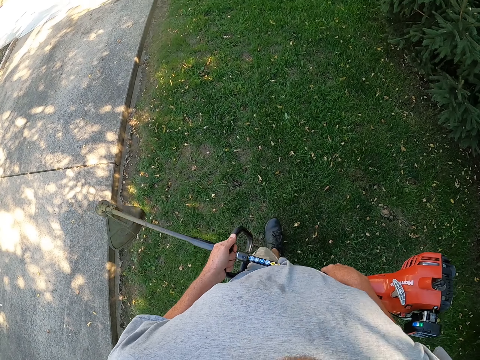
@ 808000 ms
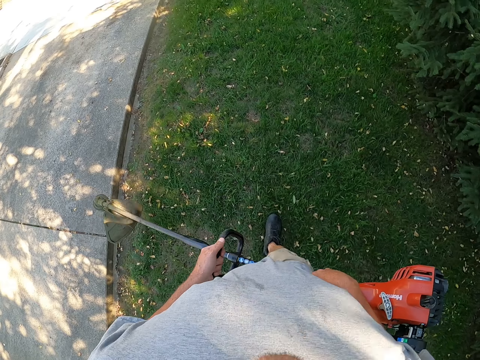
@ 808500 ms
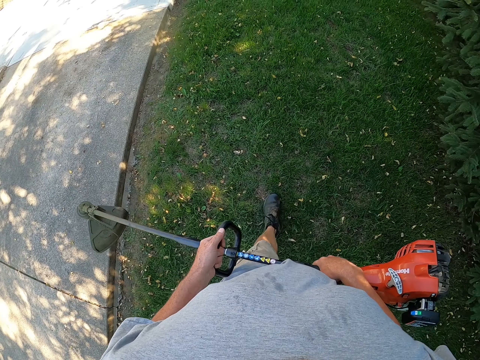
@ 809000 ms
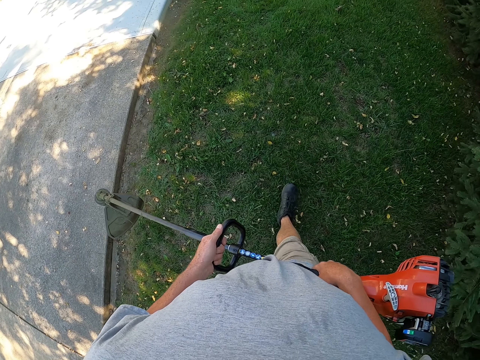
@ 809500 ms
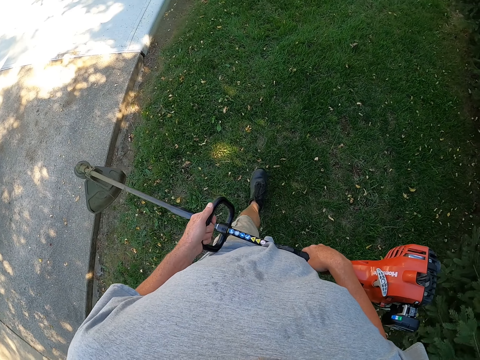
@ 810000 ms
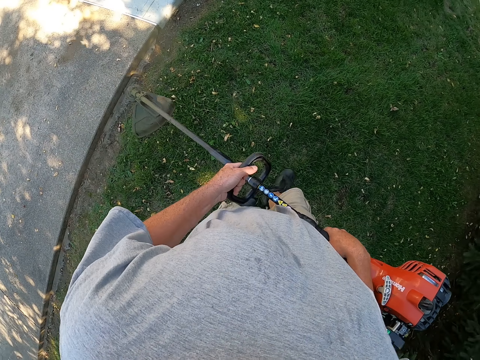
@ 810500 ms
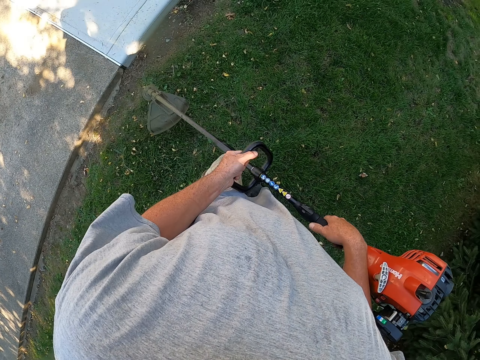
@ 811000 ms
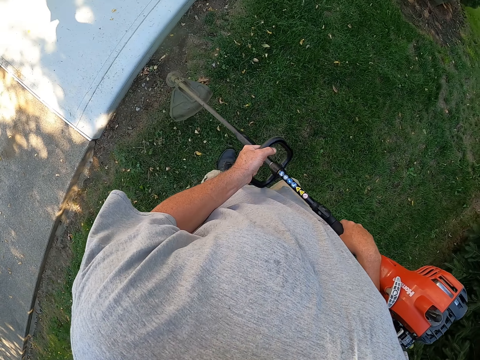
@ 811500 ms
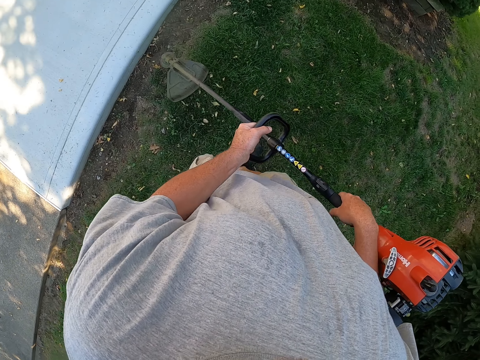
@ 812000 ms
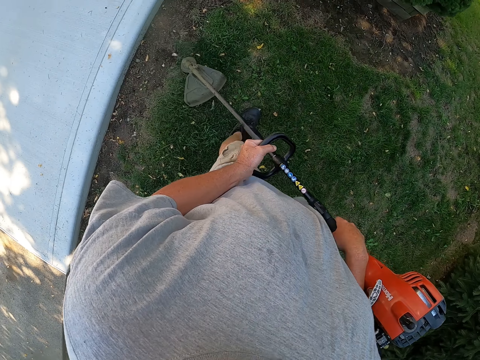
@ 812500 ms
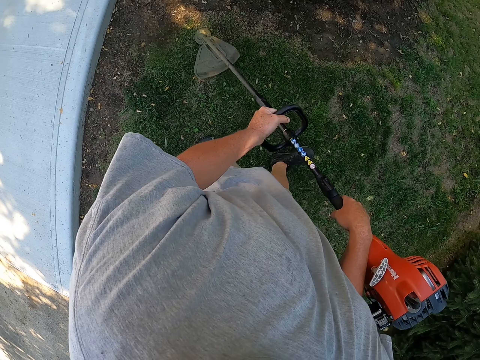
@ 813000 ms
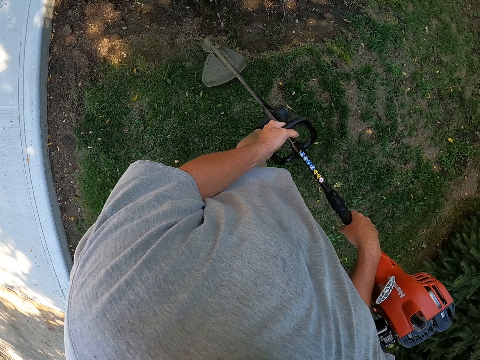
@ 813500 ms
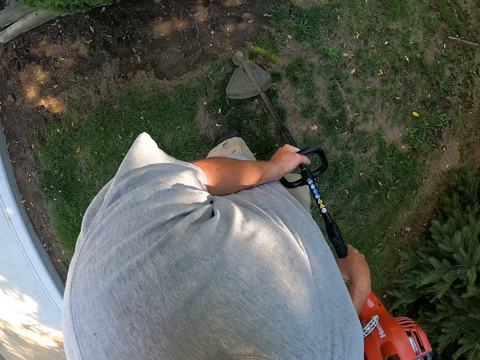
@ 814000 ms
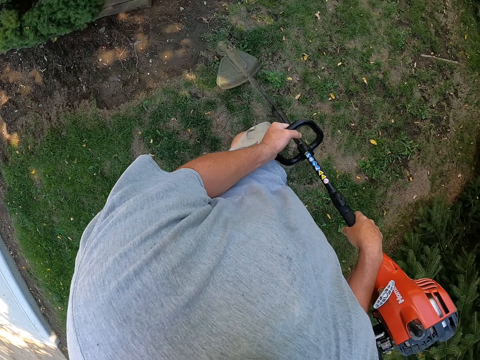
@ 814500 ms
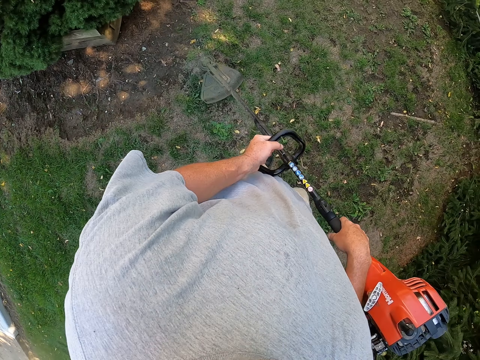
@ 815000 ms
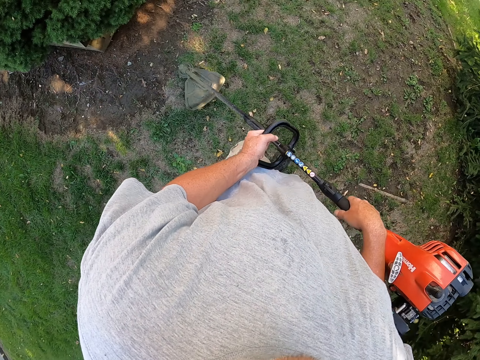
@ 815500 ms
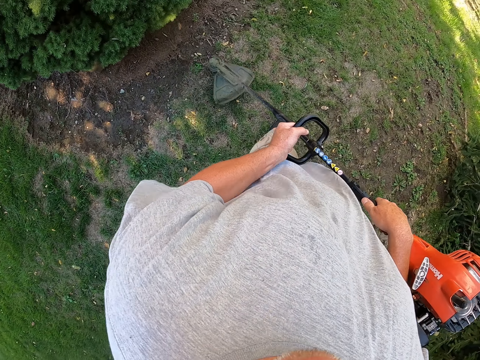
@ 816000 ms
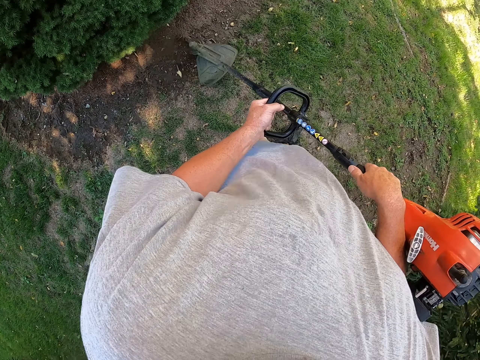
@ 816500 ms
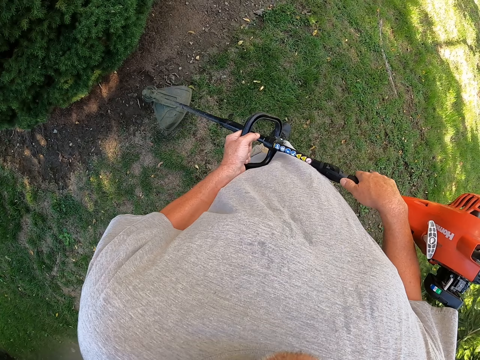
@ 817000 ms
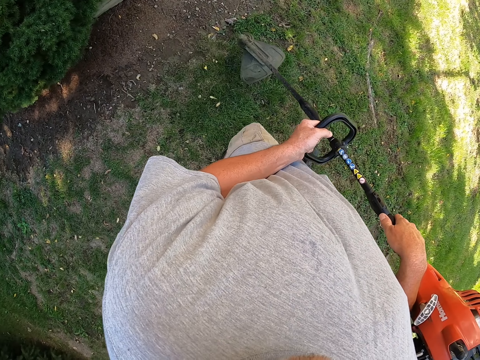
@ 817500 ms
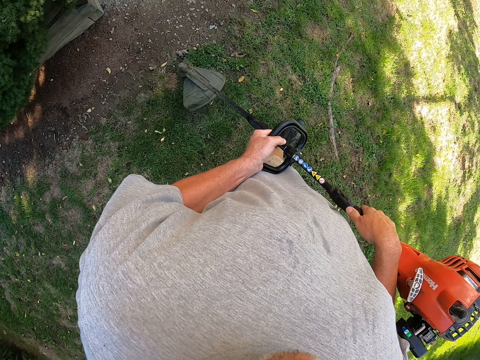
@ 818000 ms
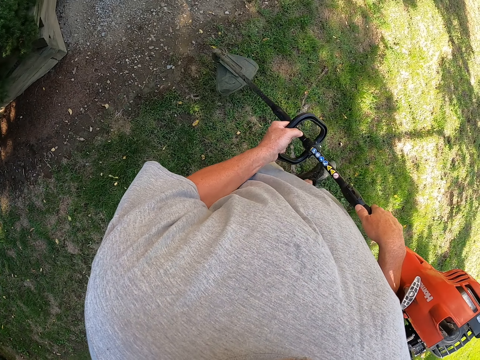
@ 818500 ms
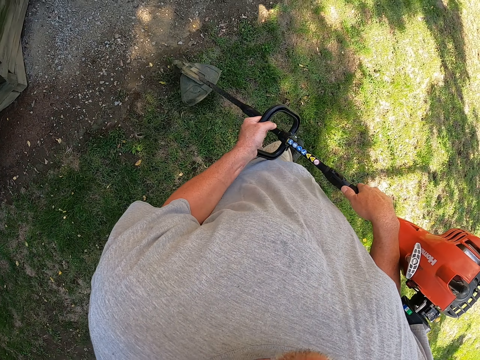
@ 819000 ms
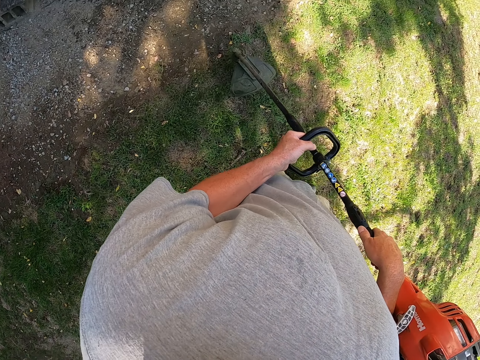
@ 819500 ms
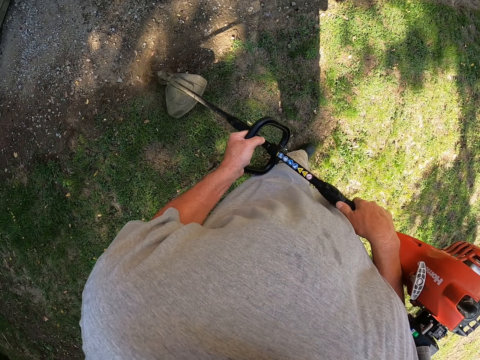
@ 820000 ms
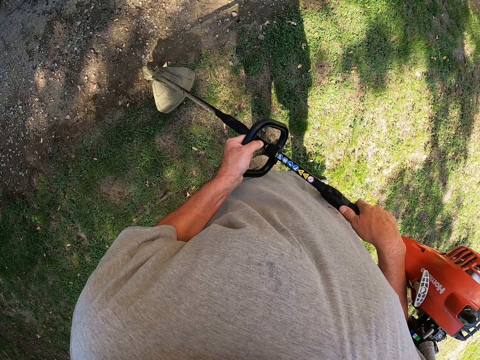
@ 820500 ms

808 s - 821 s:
The camera wearer cuts grass with a brush cutter. They cut grass with the brush cutter repeatedly.

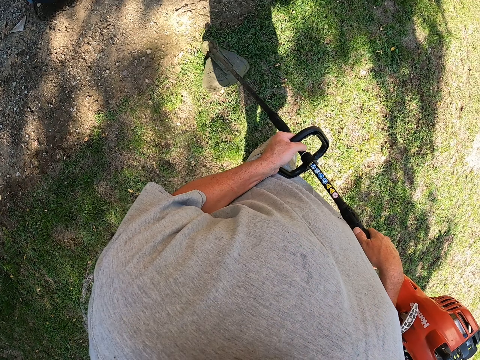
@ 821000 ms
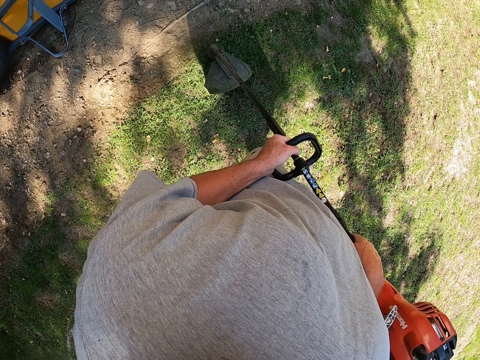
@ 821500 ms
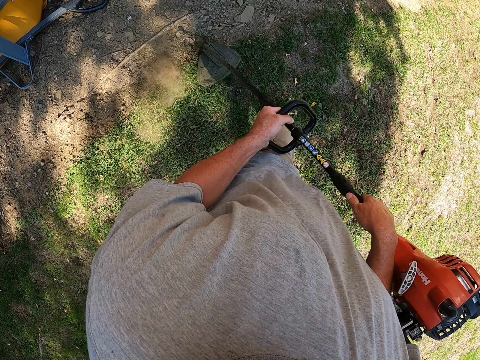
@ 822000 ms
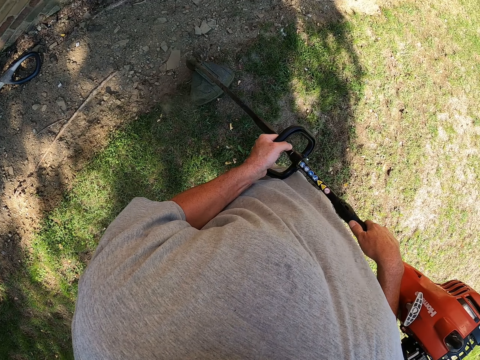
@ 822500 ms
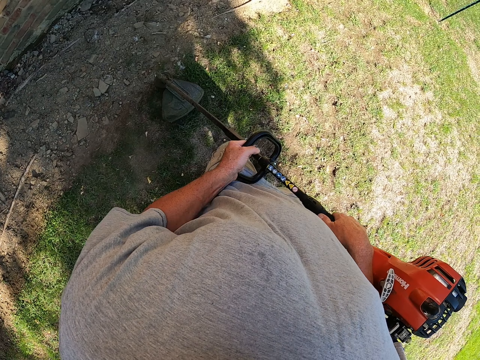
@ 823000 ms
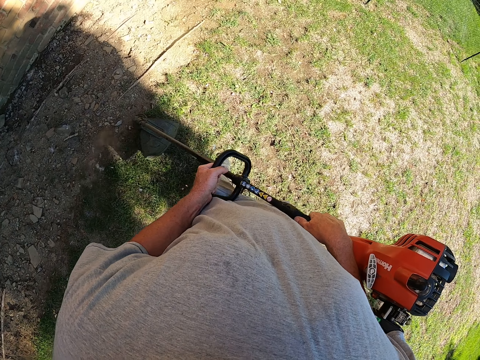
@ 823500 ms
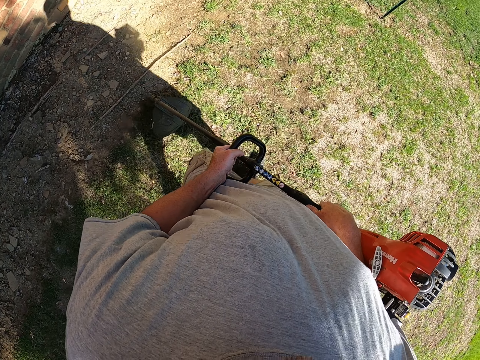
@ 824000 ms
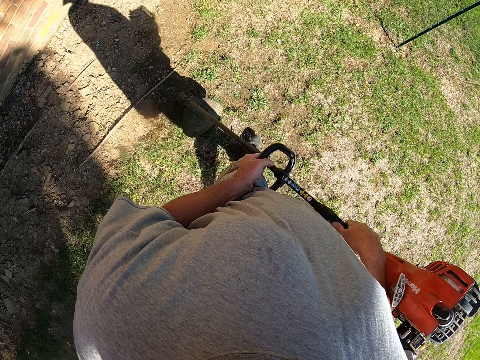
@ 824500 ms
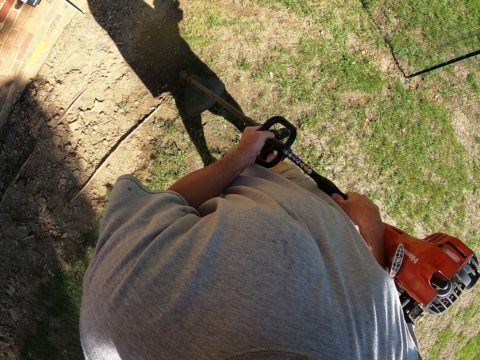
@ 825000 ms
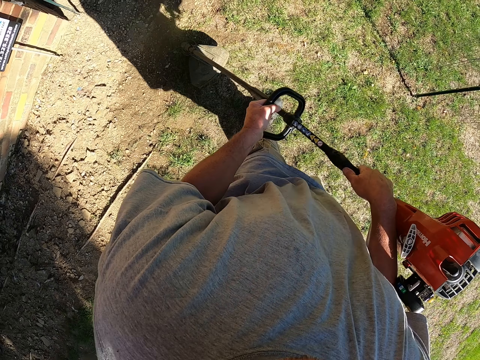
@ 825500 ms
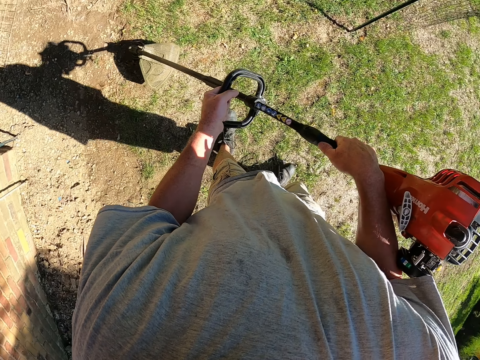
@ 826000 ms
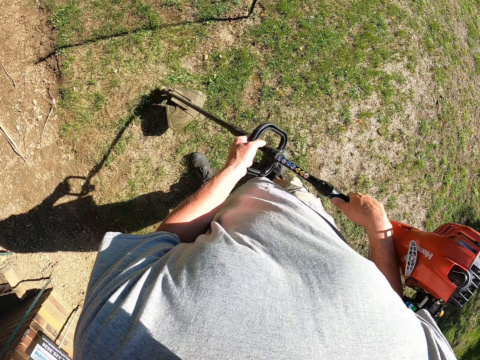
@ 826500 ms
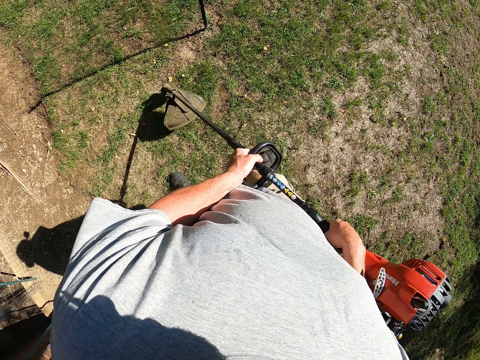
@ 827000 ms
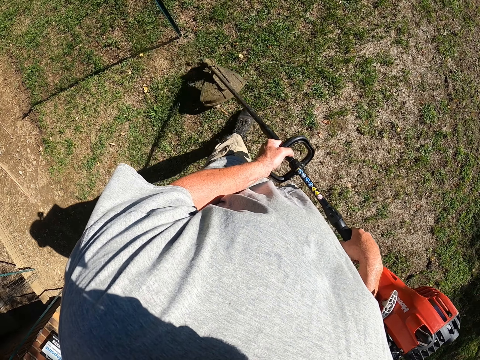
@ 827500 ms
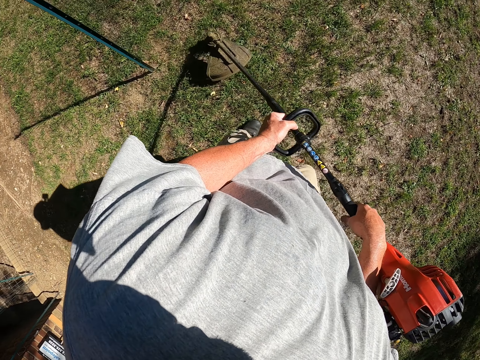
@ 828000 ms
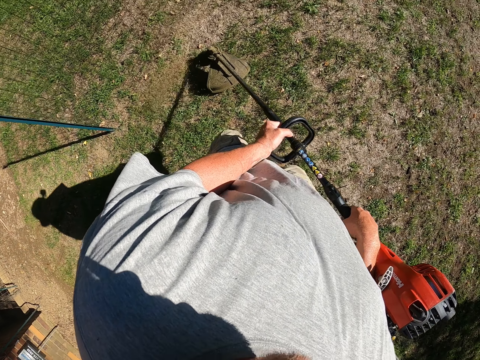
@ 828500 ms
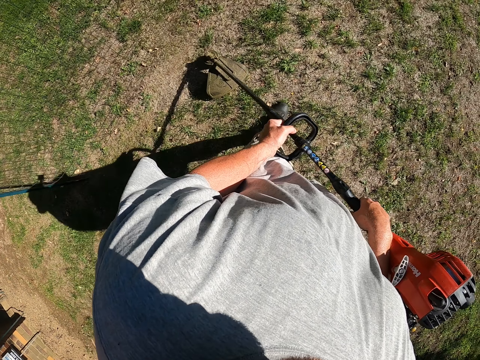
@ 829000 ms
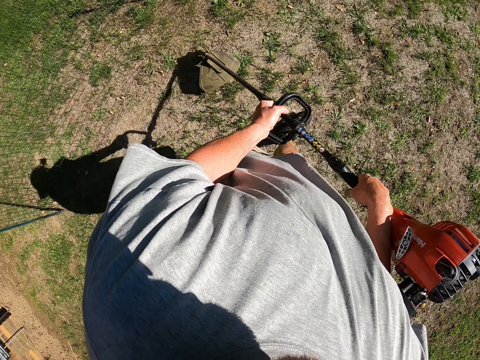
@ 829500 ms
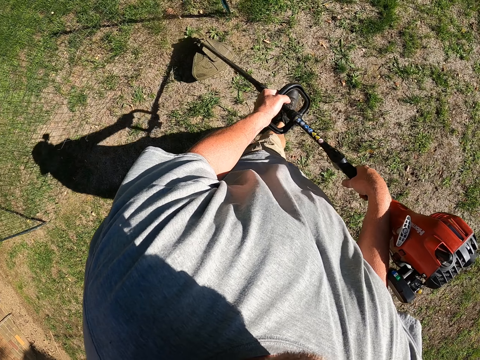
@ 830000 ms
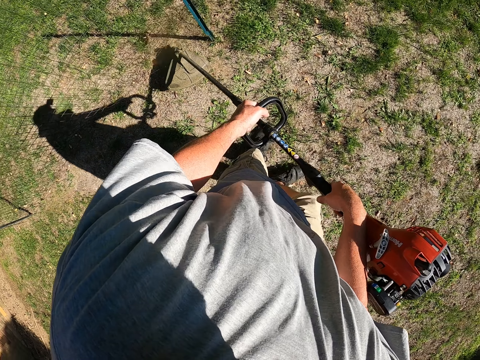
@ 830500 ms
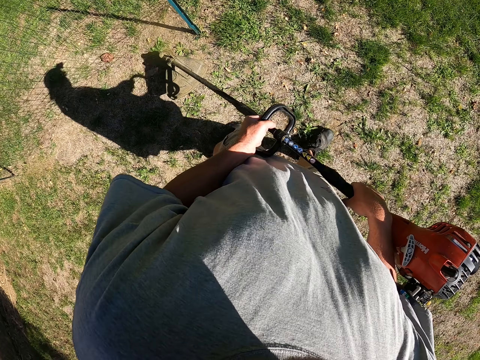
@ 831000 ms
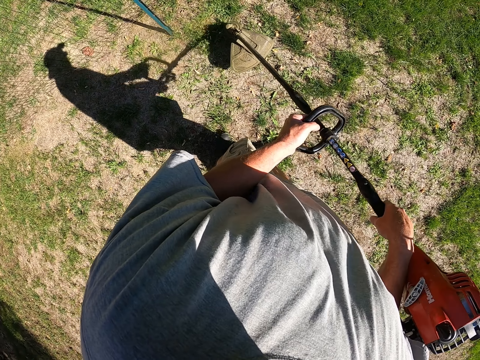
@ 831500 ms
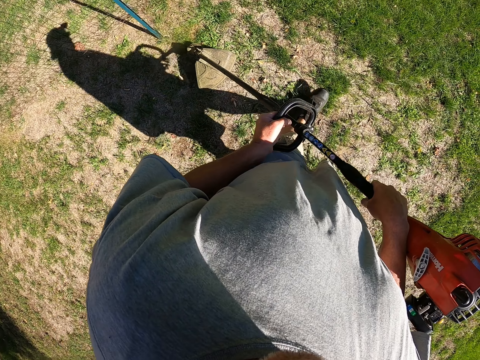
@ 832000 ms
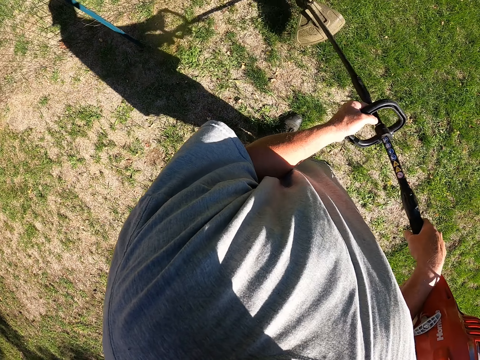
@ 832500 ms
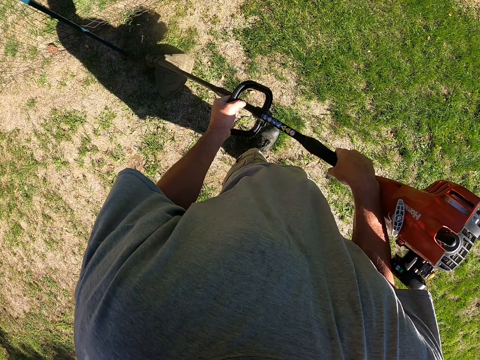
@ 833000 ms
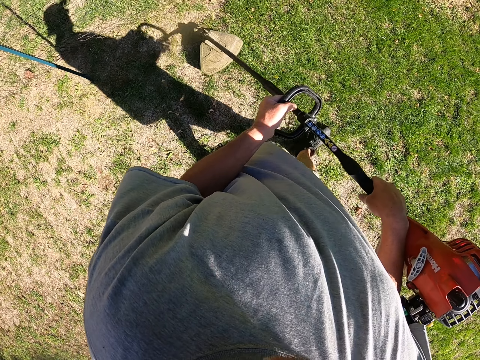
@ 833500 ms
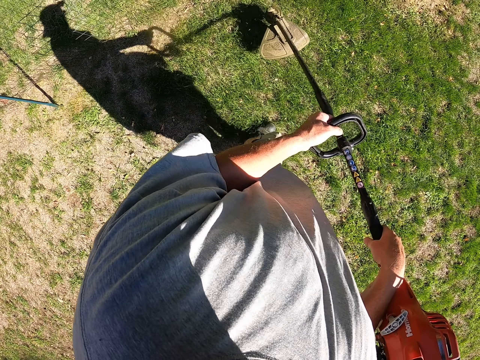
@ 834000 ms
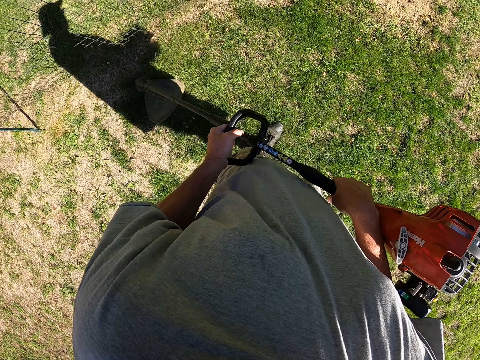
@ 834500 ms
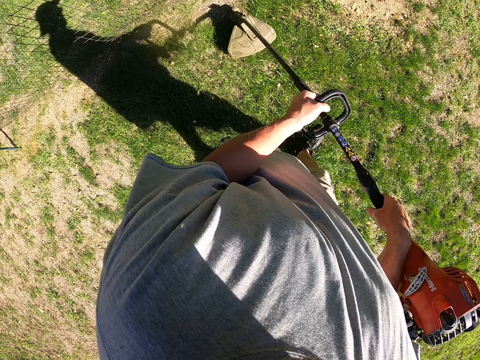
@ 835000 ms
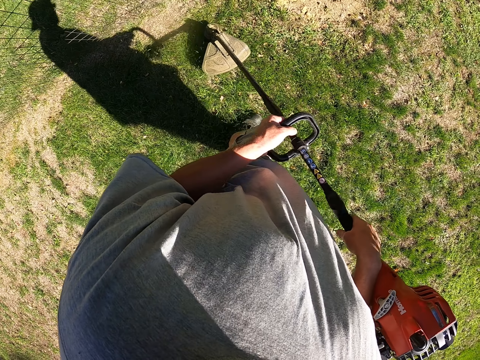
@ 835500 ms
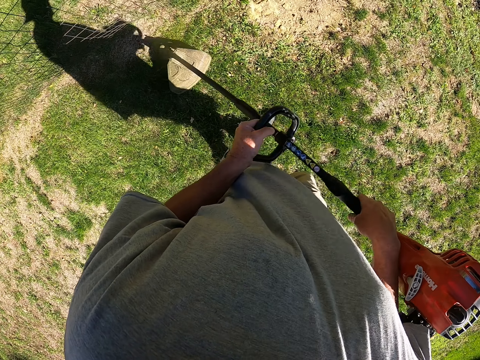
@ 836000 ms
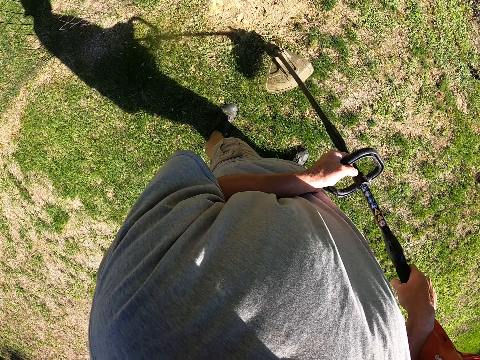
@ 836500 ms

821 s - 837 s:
The camera wearer cuts grass with a brush cutter. They walk around the garden. They cut grass with the brush cutter. They walk around the garden. They cut grass with the brush cutter. They cut grass with the brush cutter repeatedly.
